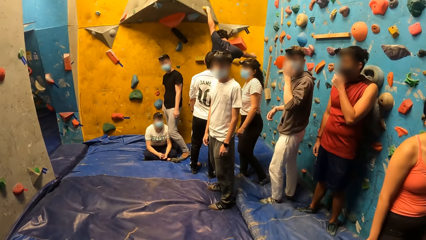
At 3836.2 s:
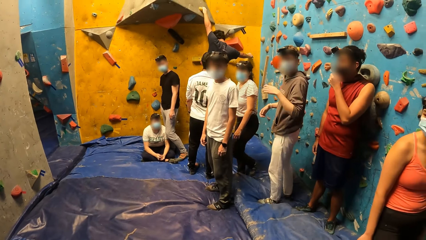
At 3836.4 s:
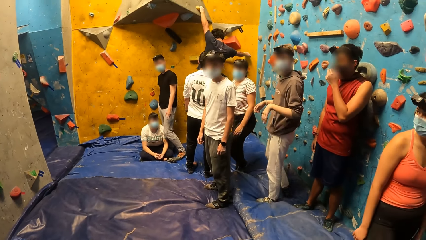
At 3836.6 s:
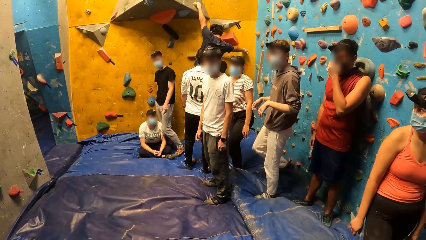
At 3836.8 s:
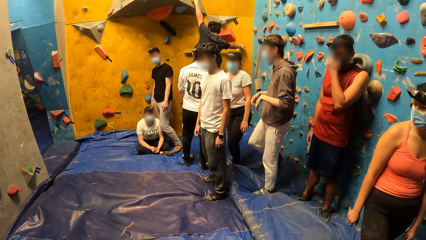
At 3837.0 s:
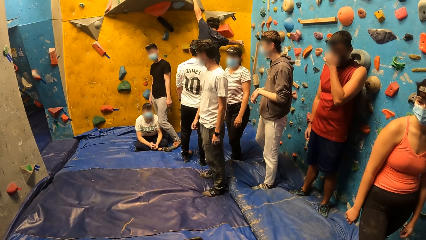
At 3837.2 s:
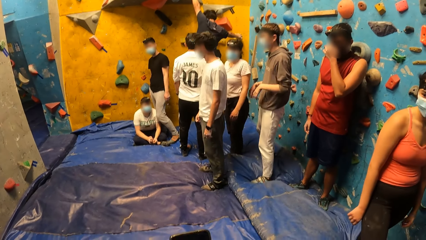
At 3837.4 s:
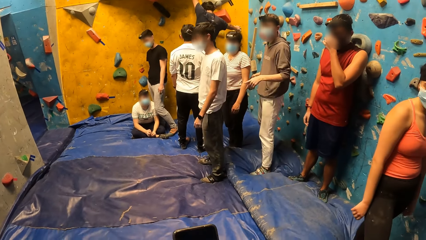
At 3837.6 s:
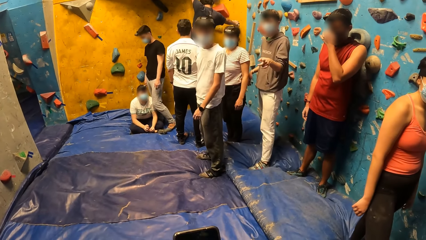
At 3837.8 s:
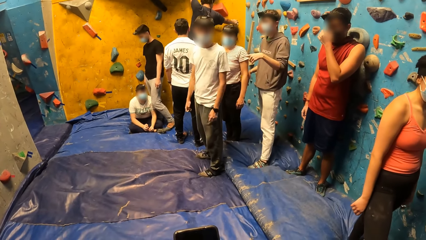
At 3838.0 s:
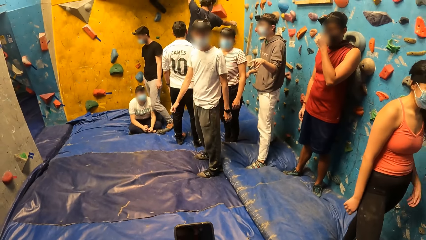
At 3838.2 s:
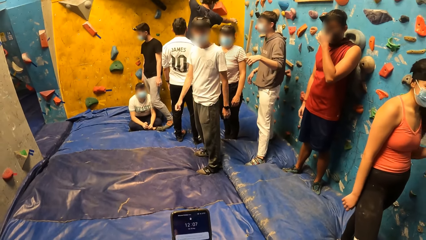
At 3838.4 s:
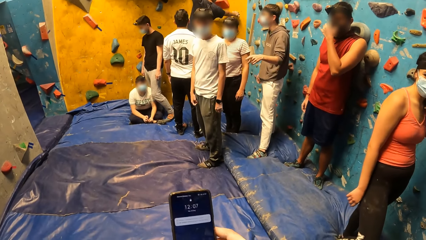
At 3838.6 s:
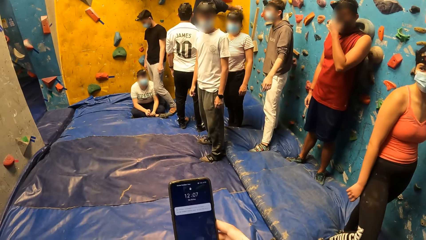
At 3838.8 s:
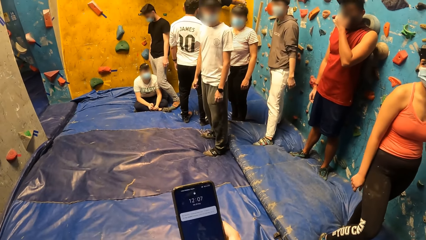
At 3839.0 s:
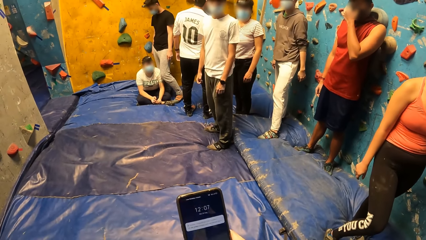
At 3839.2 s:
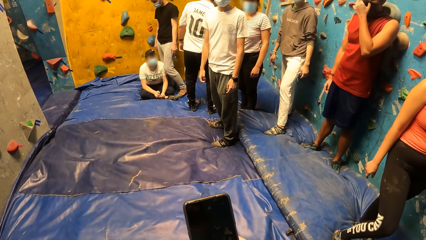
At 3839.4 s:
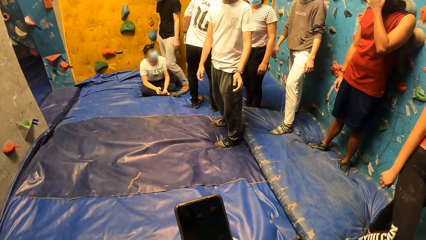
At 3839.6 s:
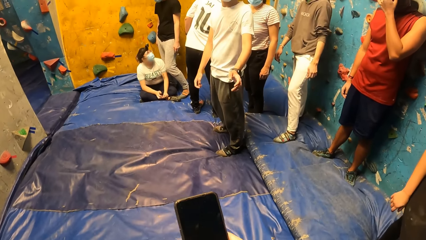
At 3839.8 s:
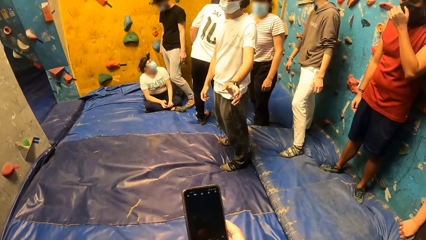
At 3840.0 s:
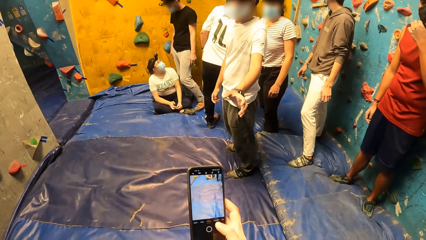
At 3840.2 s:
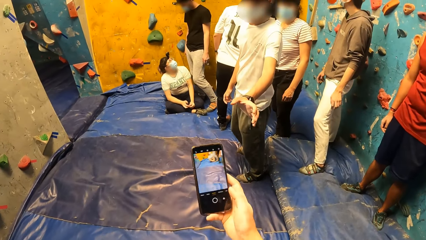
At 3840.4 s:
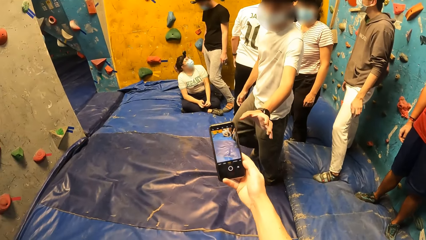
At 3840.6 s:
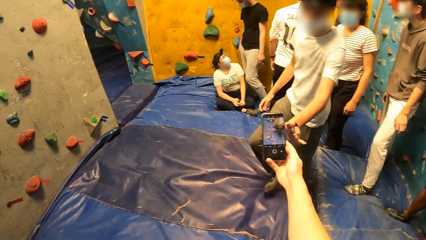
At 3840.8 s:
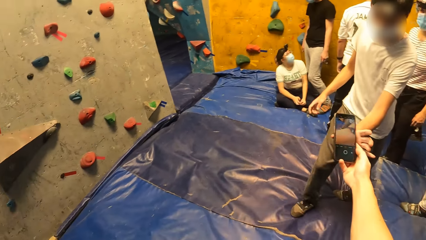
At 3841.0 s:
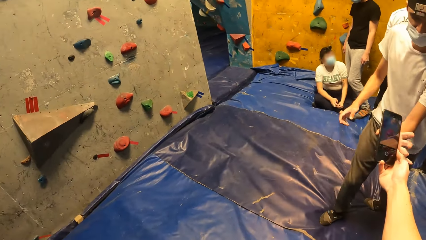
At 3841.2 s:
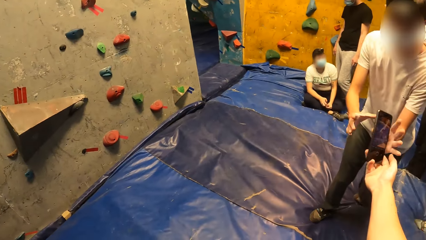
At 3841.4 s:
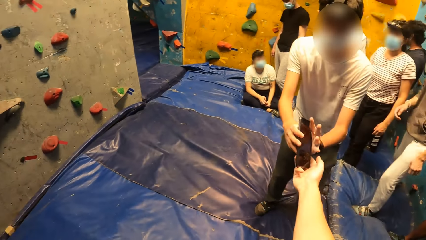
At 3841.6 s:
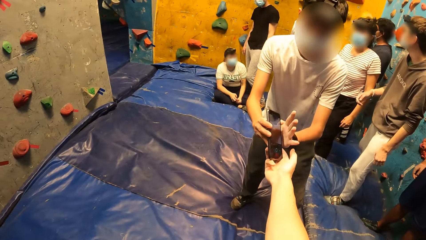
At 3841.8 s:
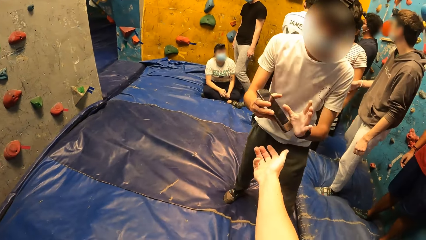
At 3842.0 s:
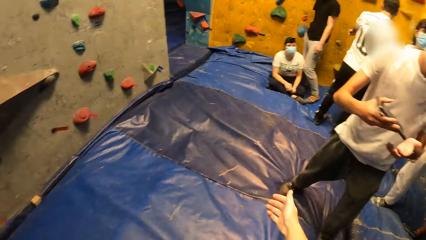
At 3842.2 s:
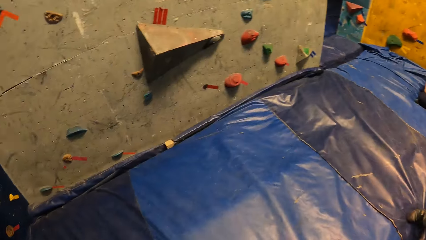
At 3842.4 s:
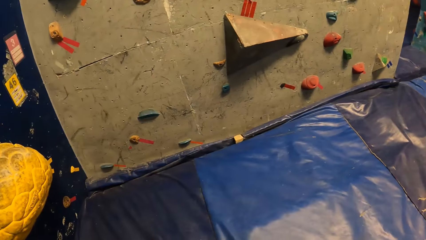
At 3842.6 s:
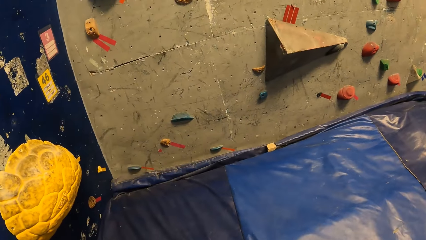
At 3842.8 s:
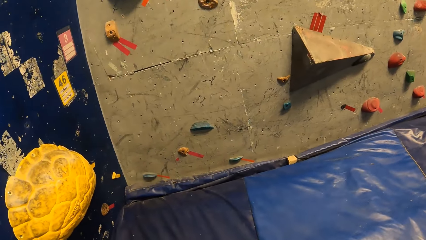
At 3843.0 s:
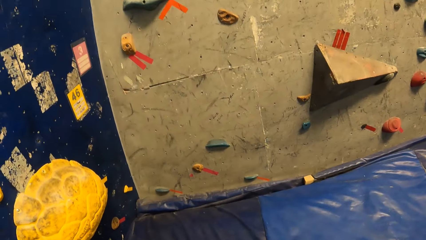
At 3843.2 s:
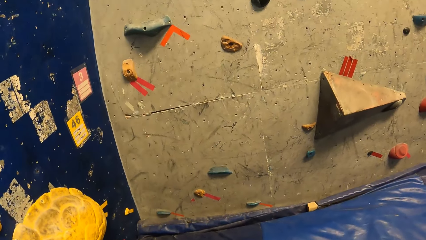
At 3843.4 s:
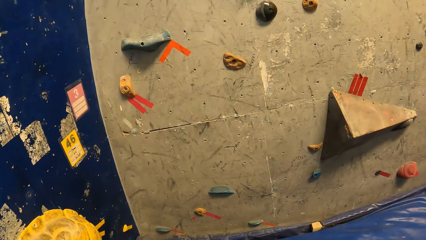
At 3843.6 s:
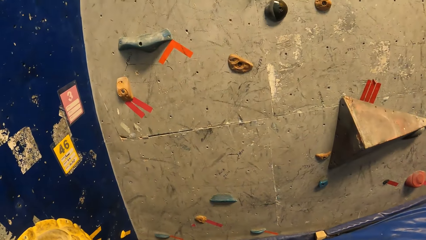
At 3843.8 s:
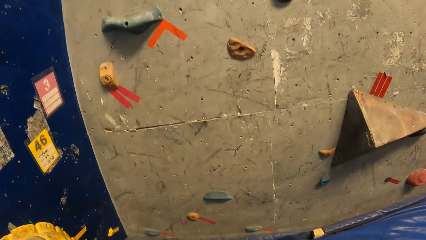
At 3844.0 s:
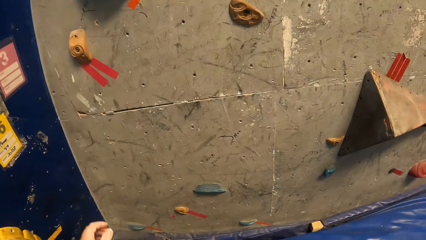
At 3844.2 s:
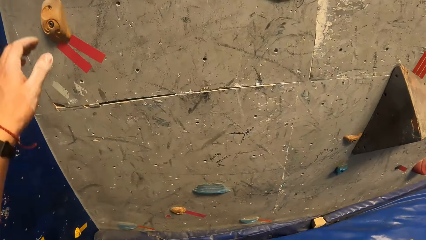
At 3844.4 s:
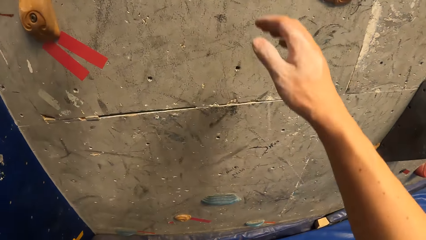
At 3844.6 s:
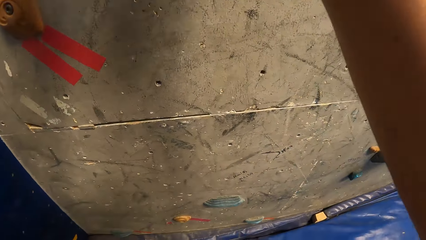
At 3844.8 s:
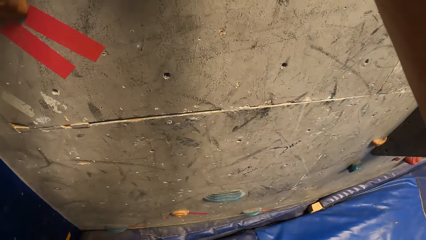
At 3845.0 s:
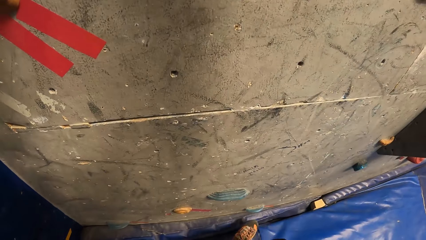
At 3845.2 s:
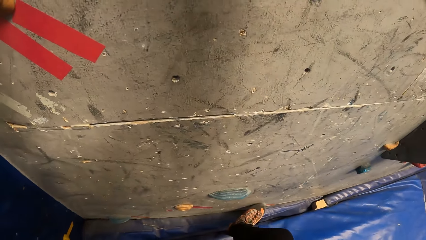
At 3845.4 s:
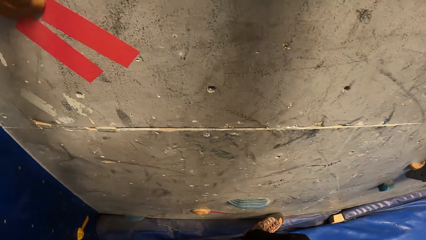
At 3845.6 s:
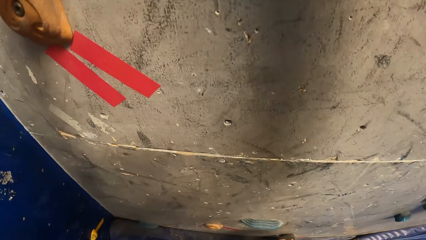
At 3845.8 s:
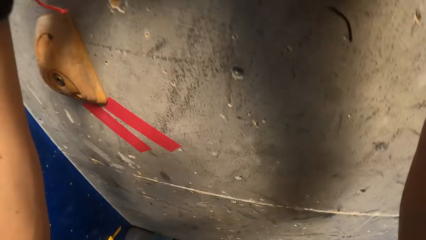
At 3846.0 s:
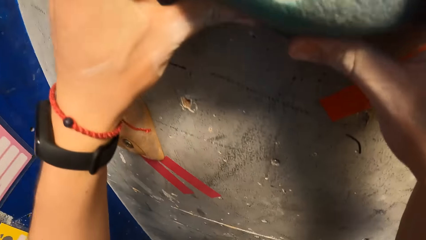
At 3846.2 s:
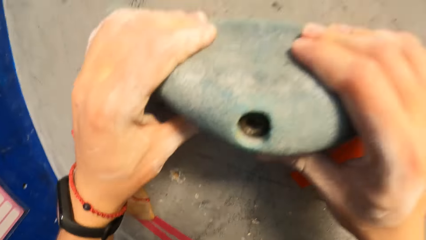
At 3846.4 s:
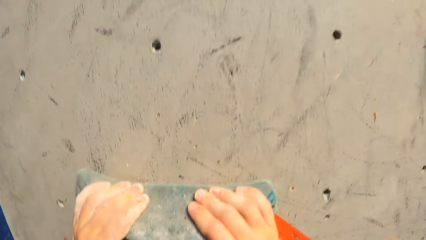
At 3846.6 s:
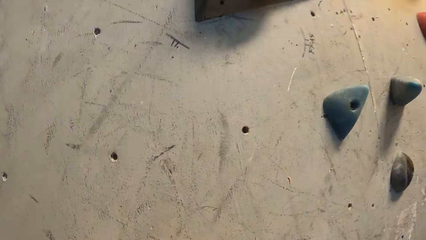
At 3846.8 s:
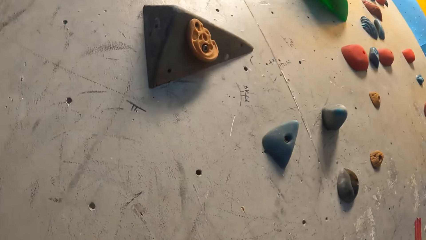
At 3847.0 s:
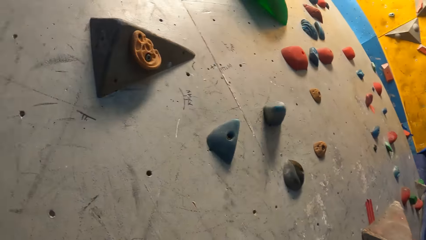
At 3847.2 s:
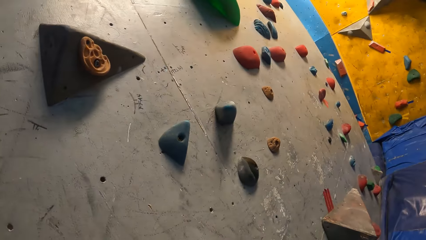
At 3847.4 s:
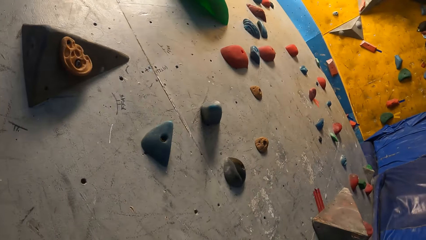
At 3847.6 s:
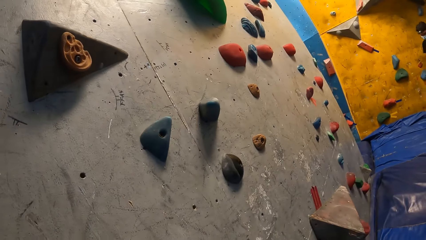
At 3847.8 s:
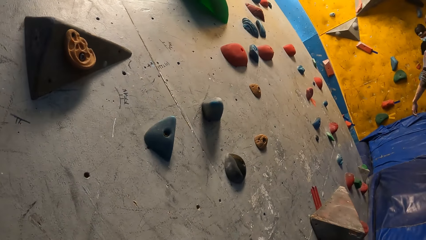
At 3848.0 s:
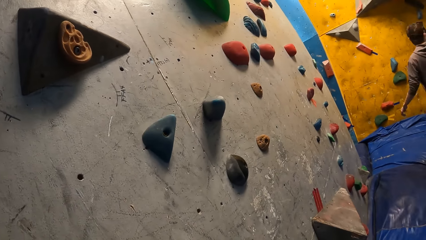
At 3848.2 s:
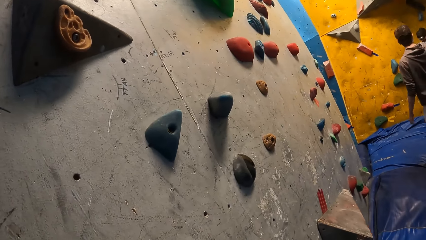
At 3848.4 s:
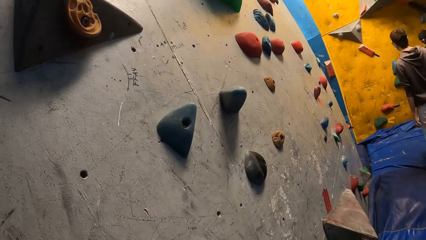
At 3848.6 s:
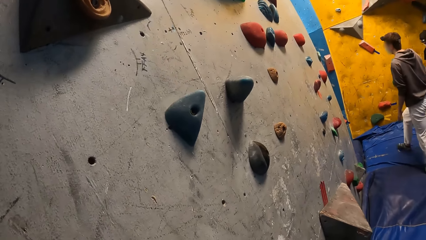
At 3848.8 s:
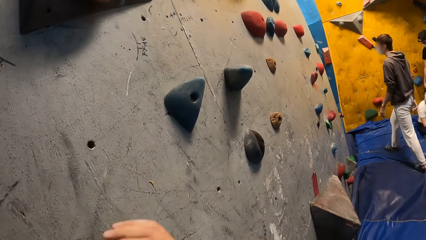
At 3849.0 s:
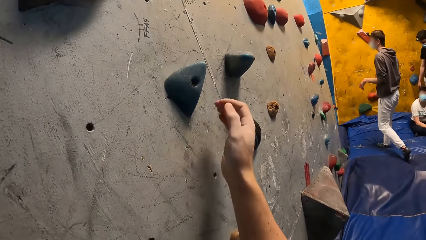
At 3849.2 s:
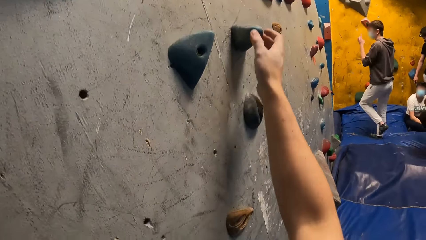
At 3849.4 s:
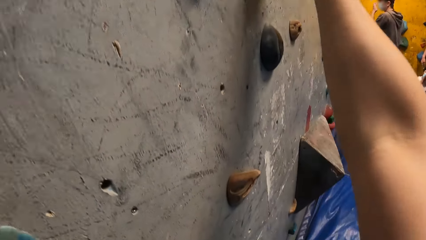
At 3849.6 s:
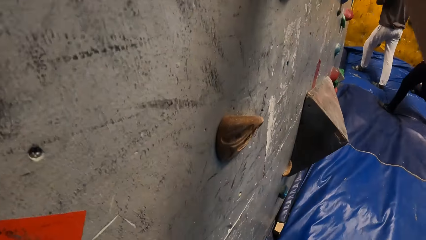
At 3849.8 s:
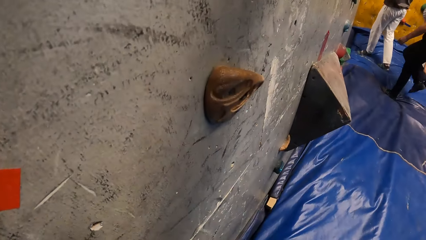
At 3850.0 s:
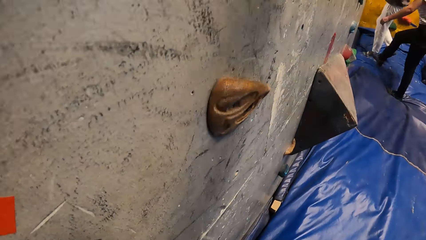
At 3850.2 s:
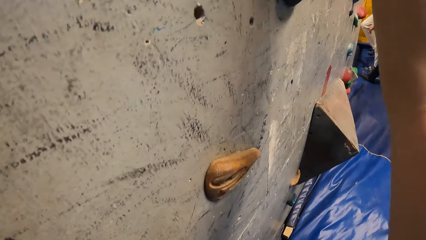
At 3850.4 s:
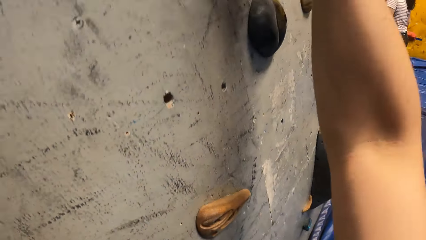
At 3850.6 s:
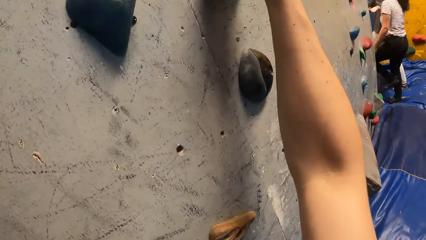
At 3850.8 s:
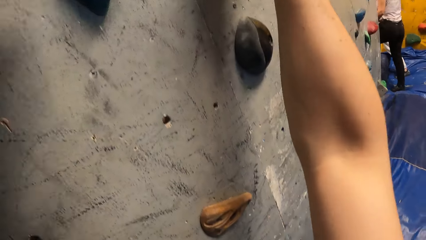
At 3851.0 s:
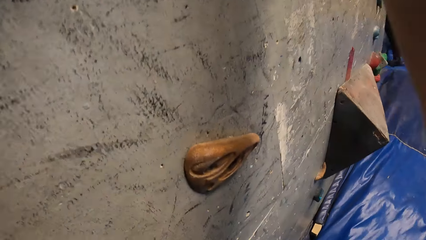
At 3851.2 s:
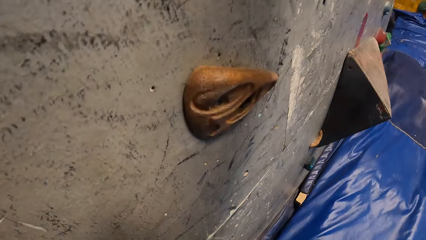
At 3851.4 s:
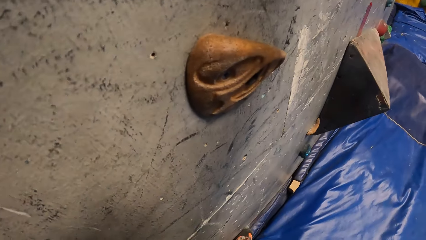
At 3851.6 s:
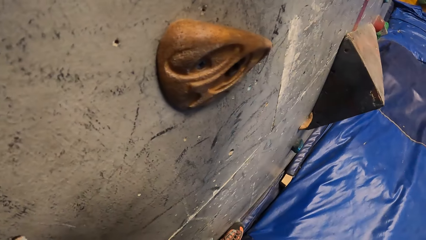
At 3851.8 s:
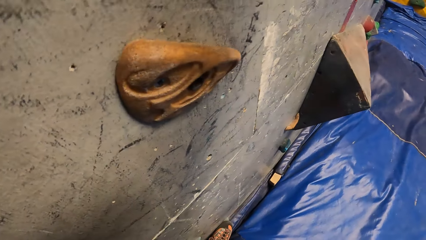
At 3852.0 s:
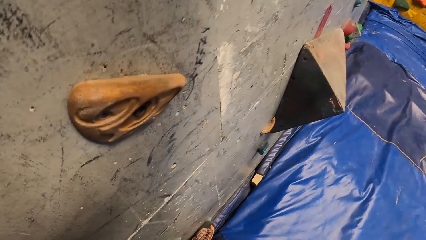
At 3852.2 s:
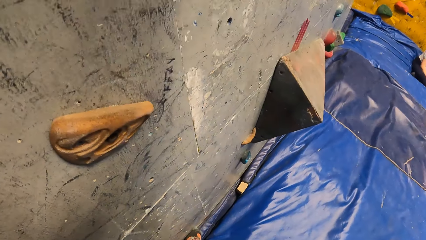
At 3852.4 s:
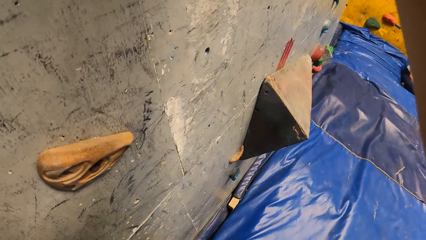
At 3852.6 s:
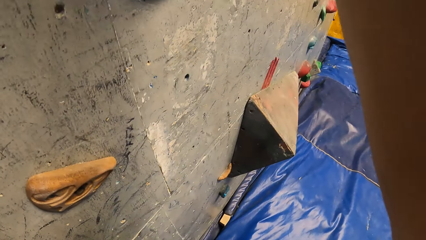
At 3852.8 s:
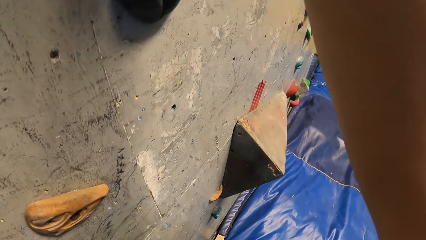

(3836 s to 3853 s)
A woman stands on the bouncing mat. A man gestures his hand and stands on the bouncing mat. The camera wearer operates a mobile phone with his right hand. He walks around the room. He gives the mobile phone to another man with his right hand. The other man picks up the phone from the camera wearer. The camera wearer walks toward the bouncing board. He climbs the bouldering wall.
